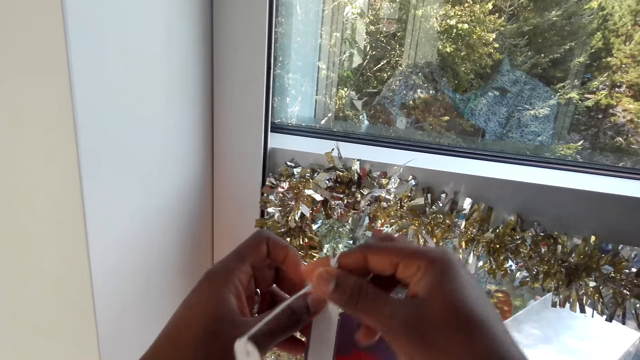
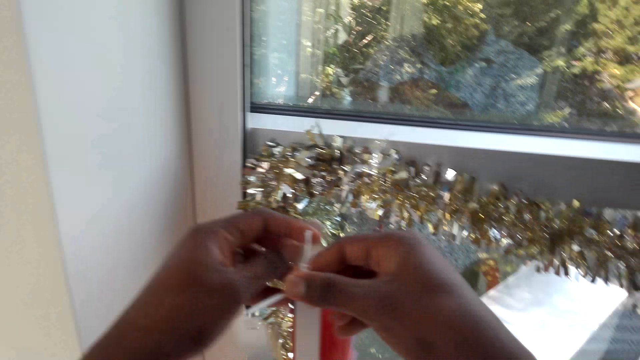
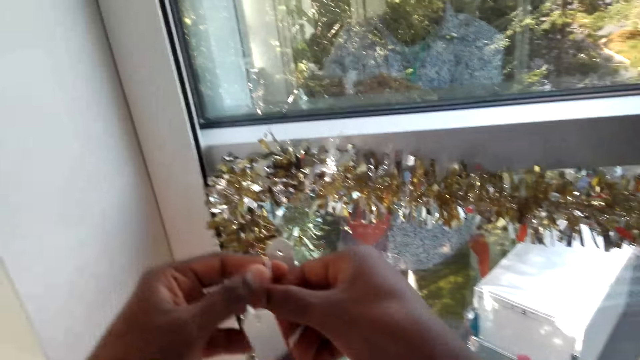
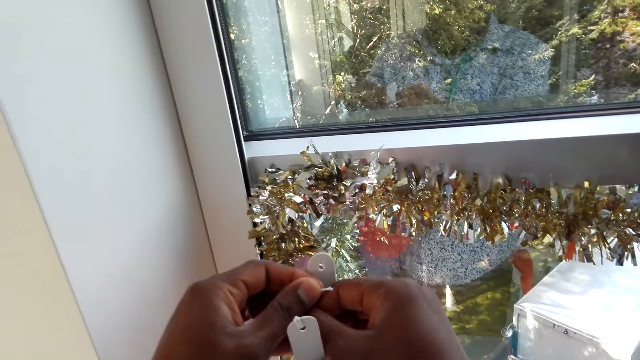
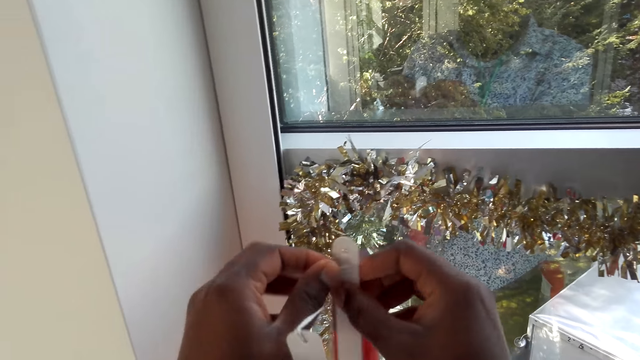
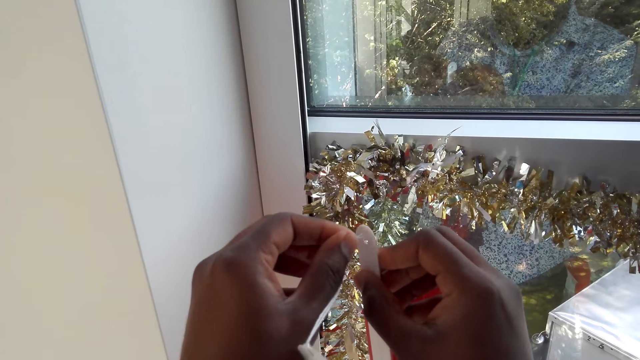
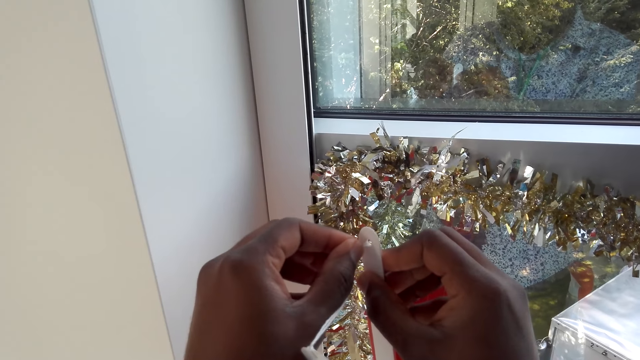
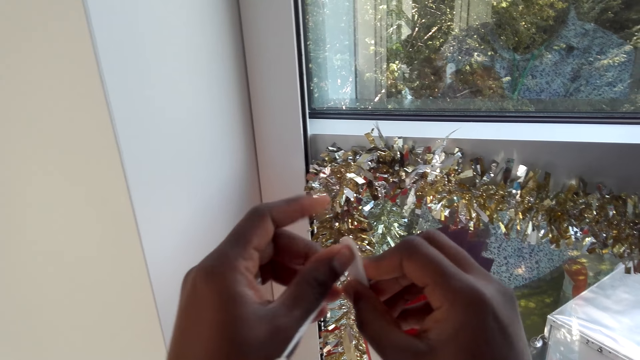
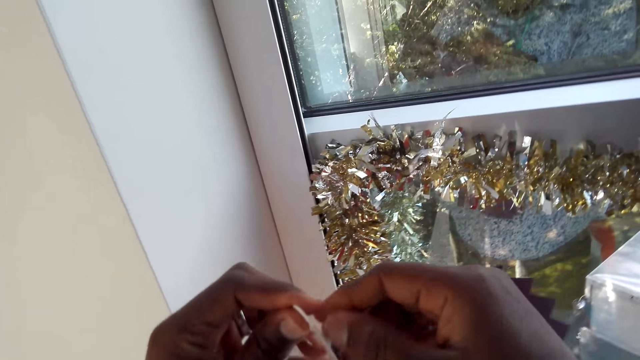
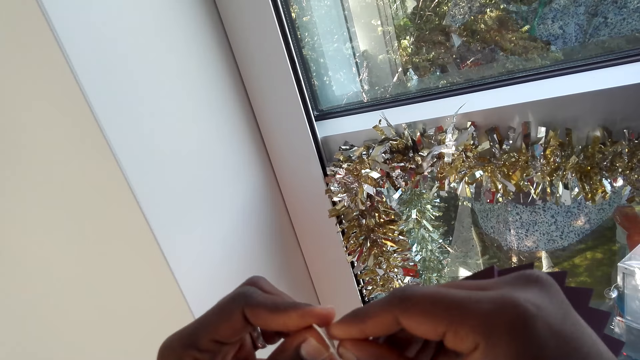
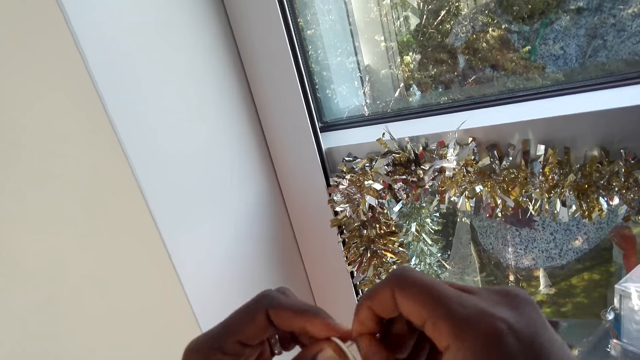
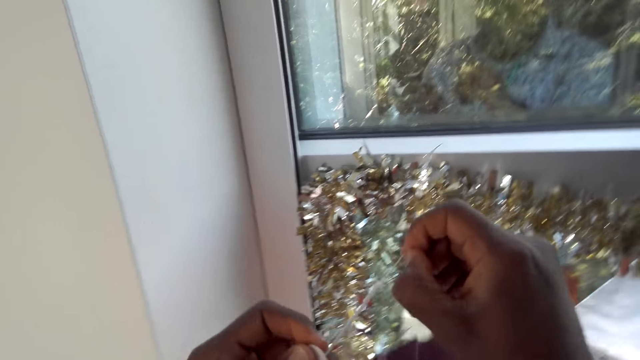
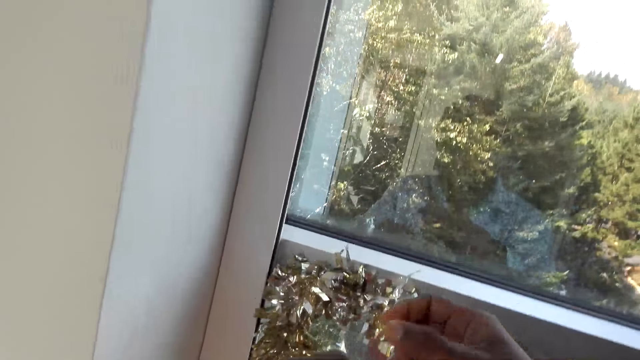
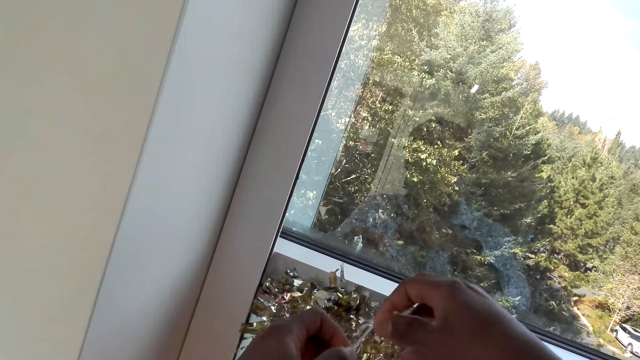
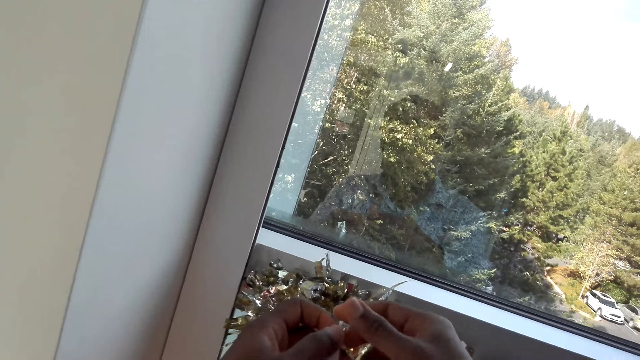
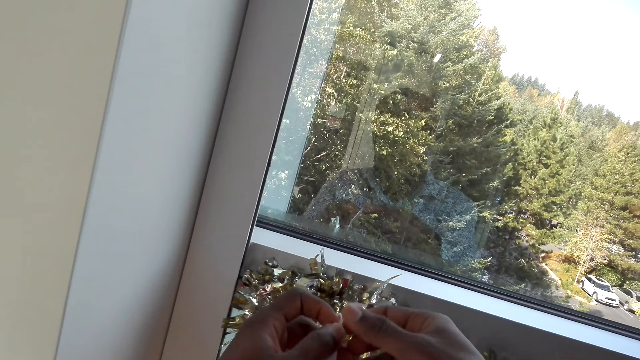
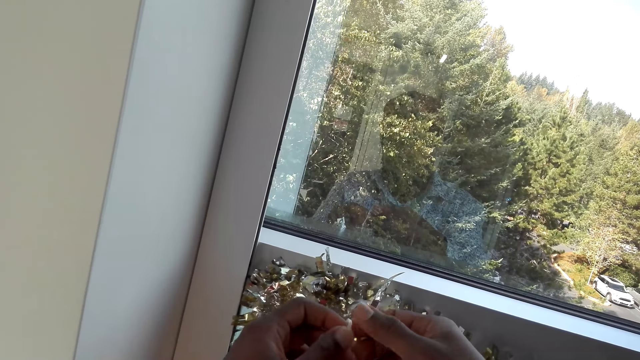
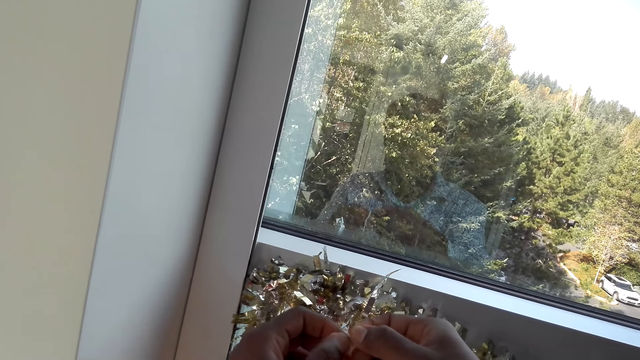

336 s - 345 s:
The camera wearer ties the knot. They tie the paper fan. They put the thread in the hole.

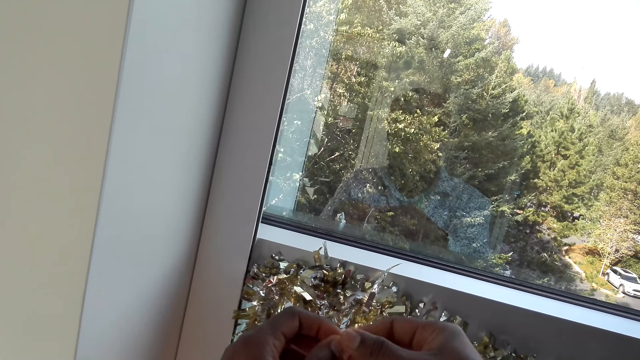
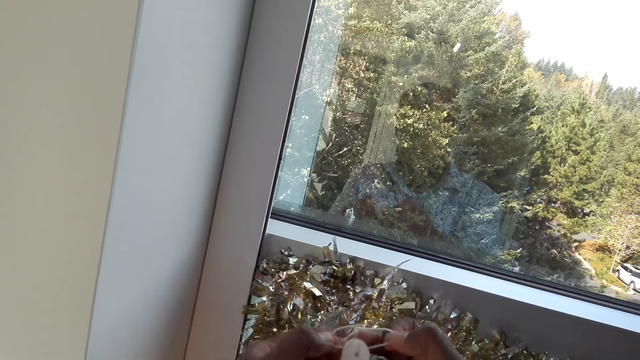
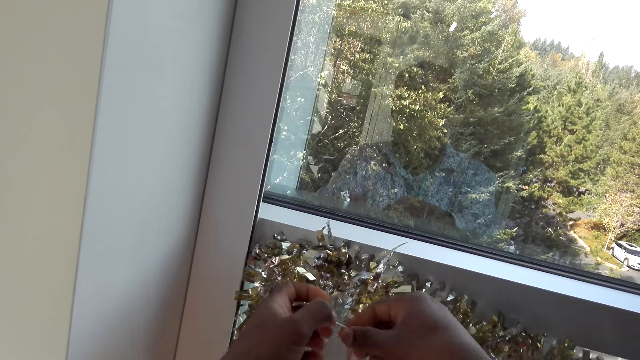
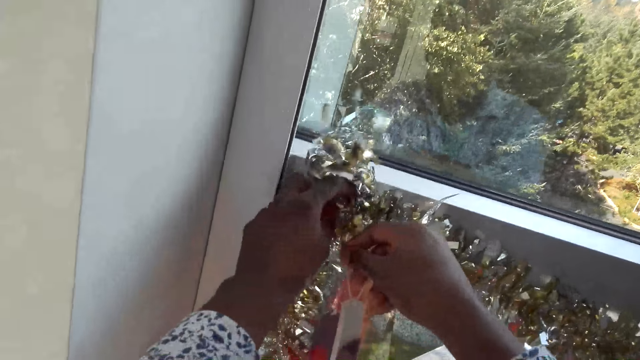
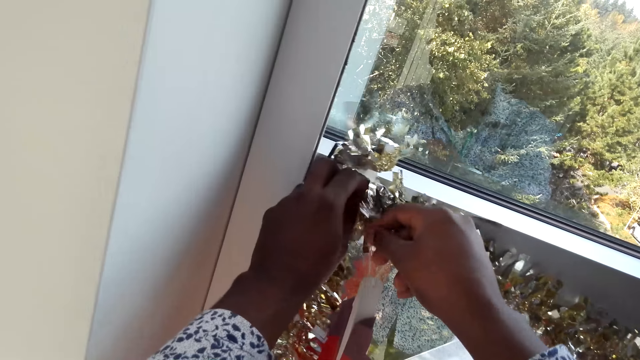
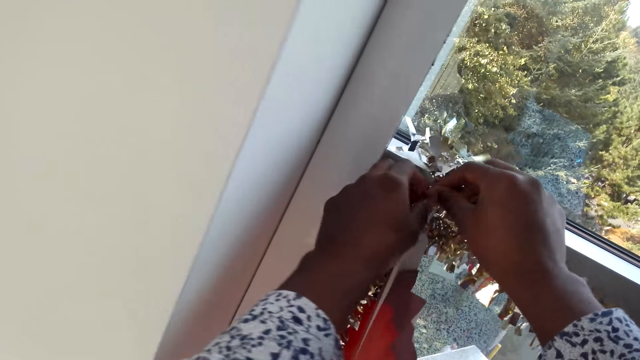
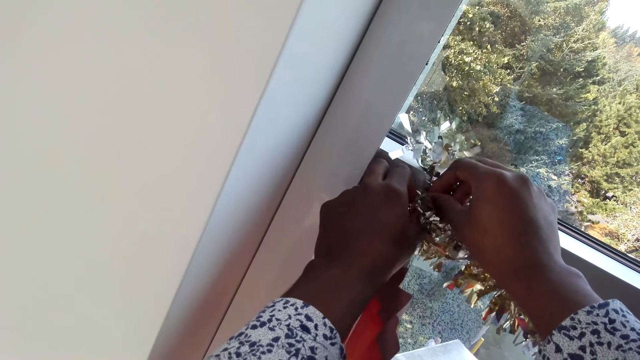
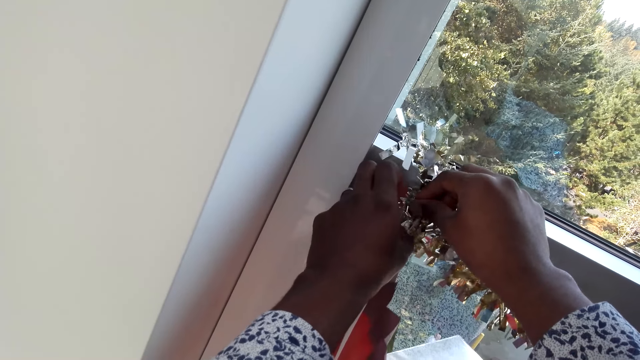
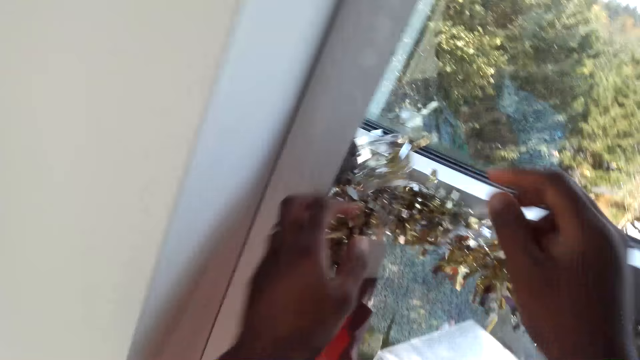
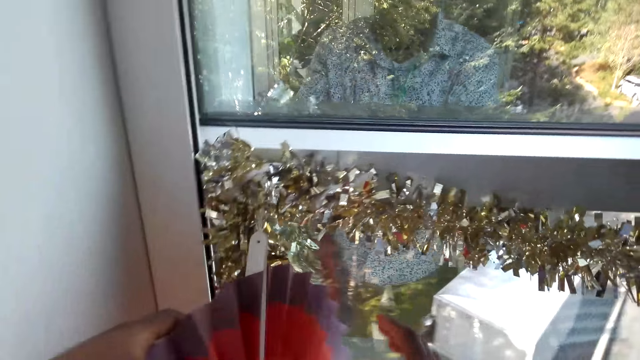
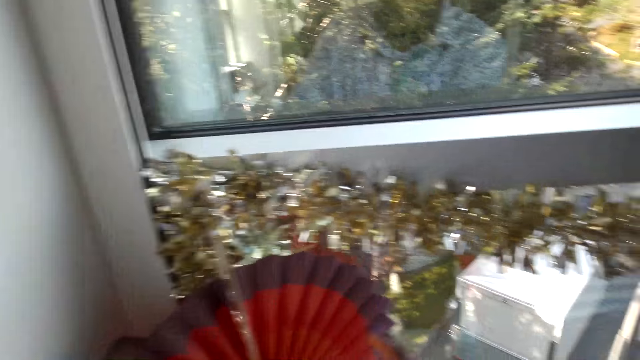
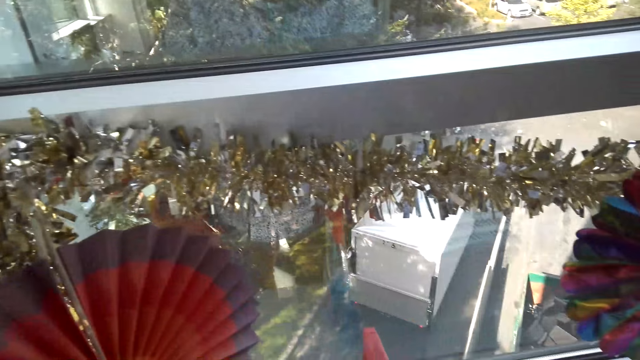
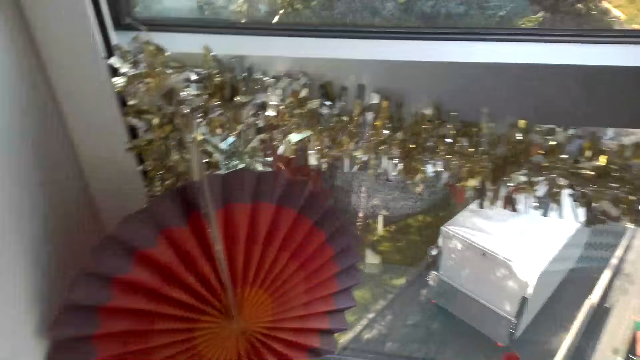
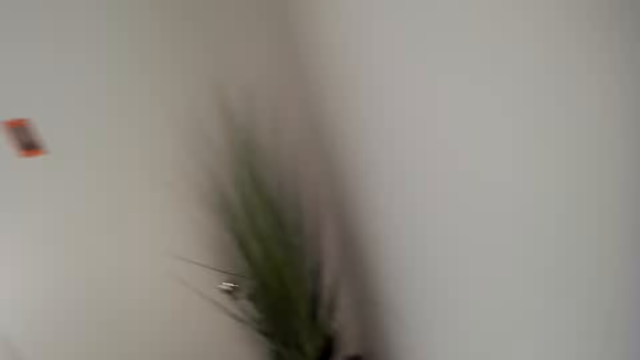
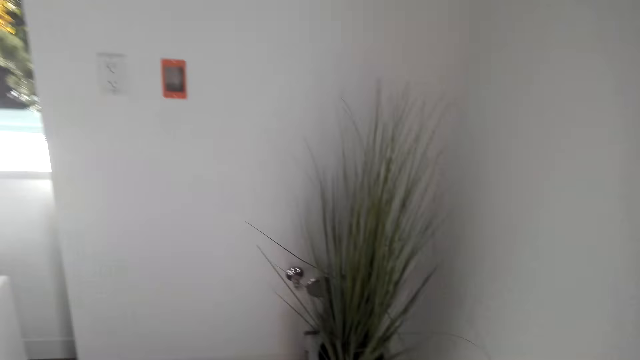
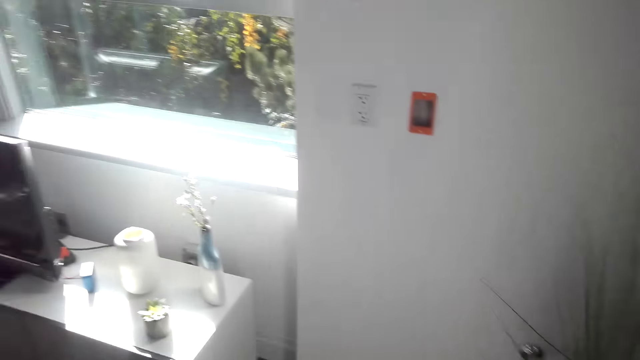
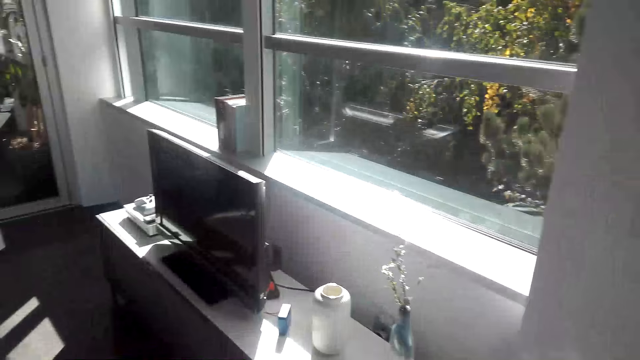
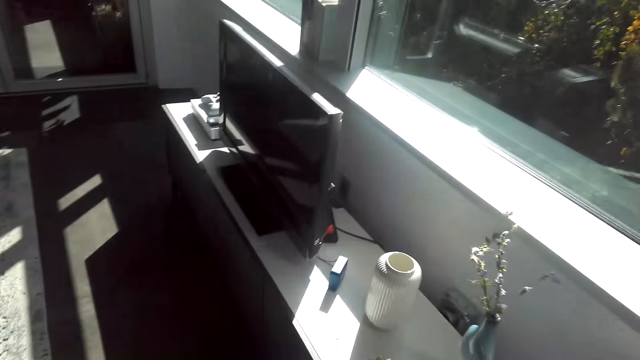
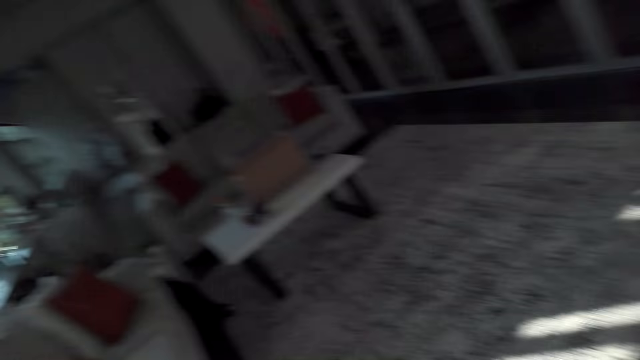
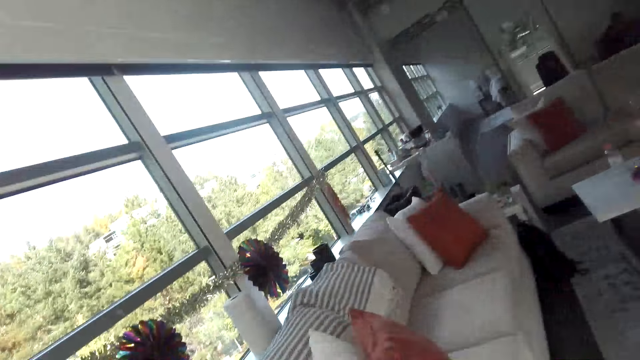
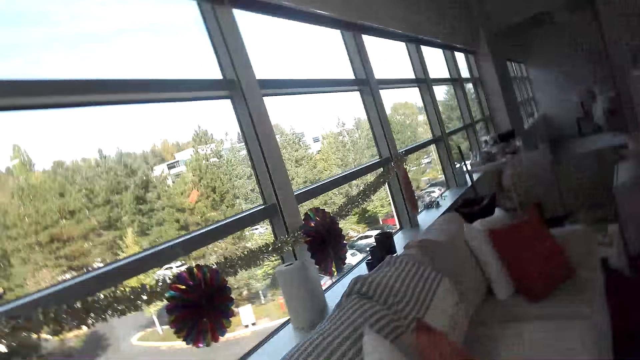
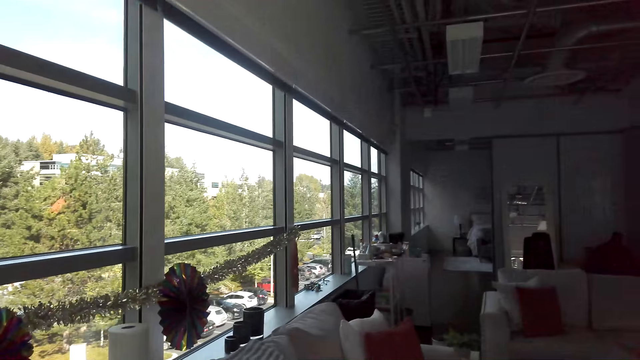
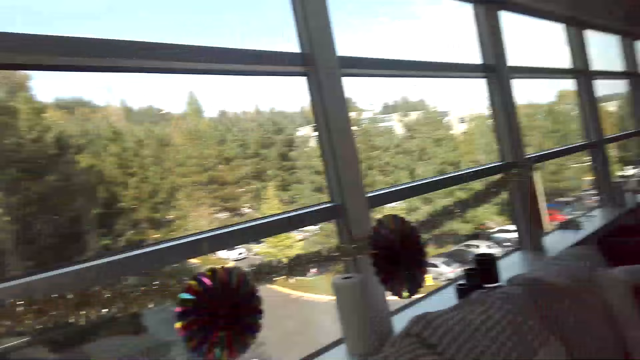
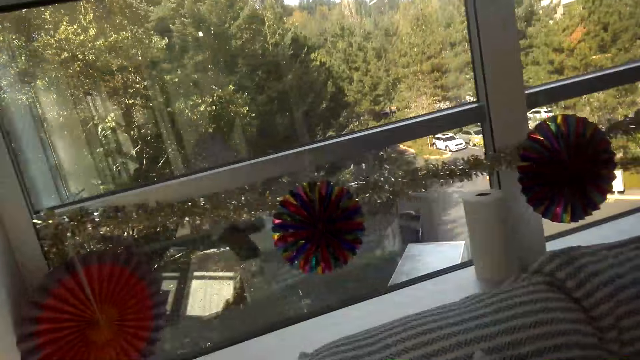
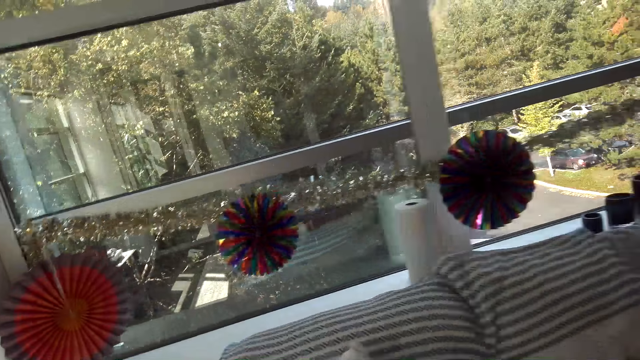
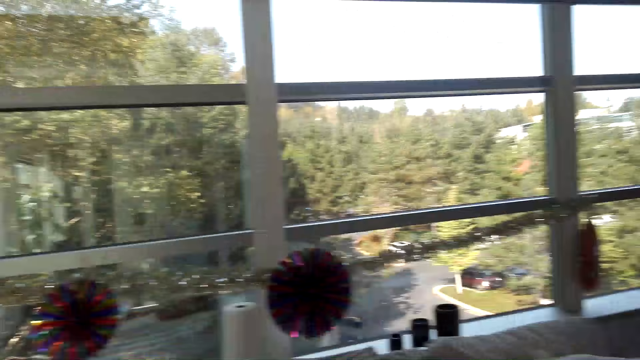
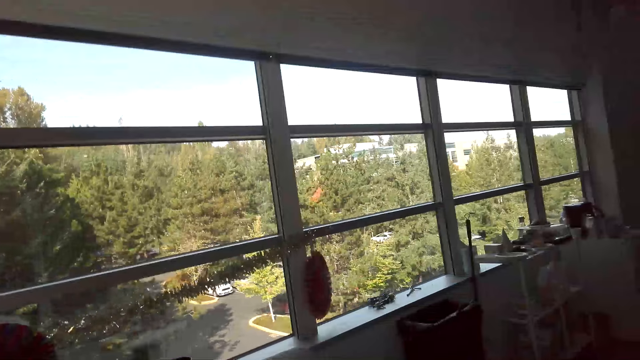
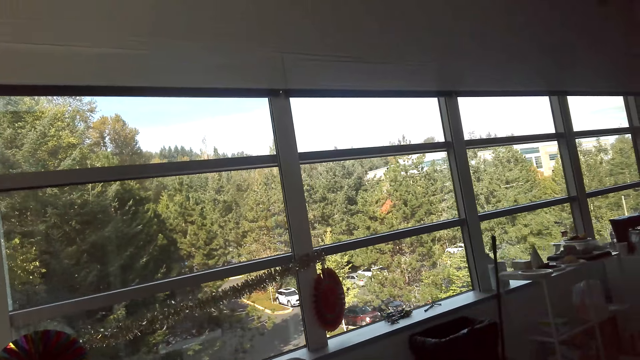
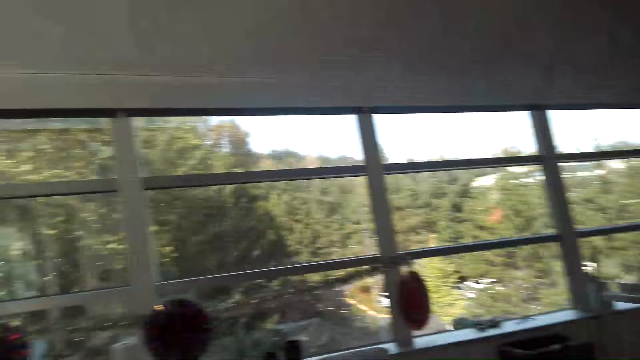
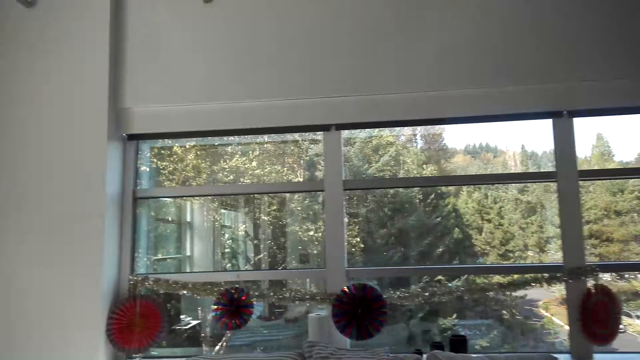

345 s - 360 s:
The camera wearer hangs the paper fan on the window. They walk around the room. They look around.
